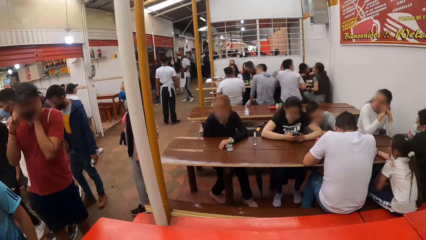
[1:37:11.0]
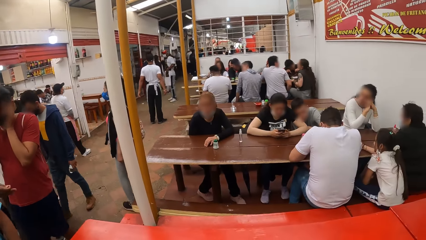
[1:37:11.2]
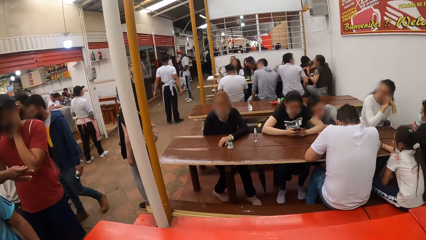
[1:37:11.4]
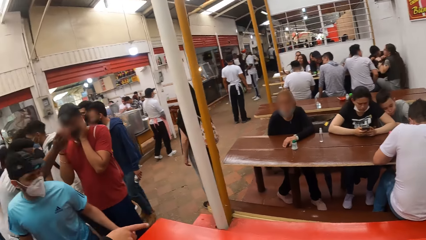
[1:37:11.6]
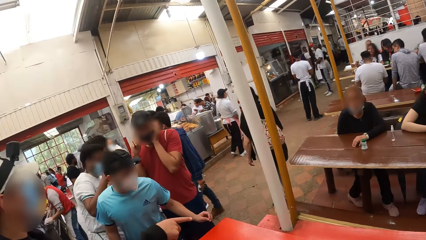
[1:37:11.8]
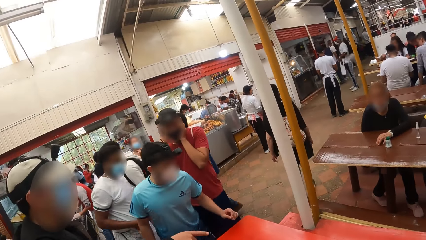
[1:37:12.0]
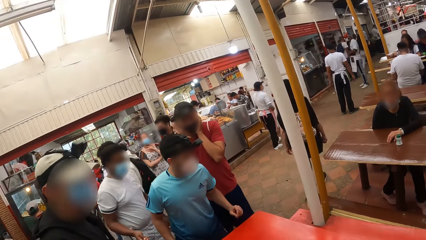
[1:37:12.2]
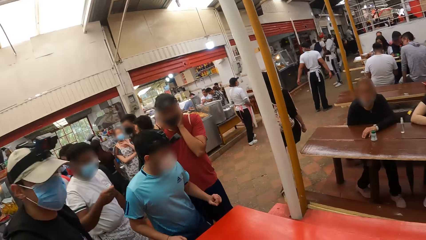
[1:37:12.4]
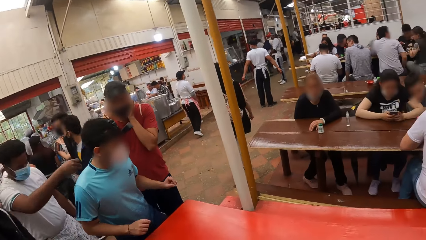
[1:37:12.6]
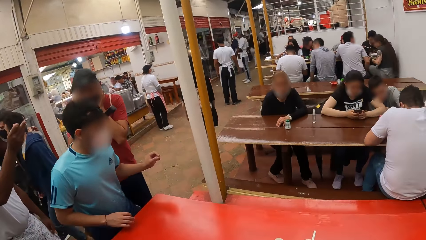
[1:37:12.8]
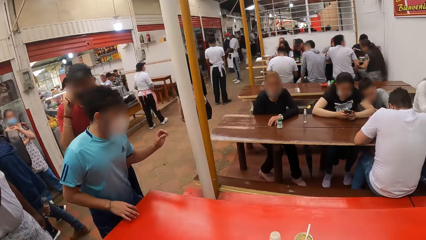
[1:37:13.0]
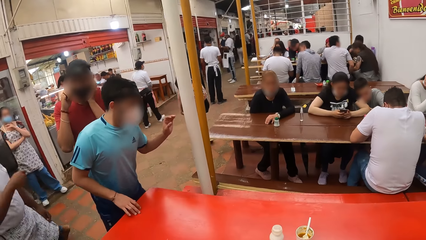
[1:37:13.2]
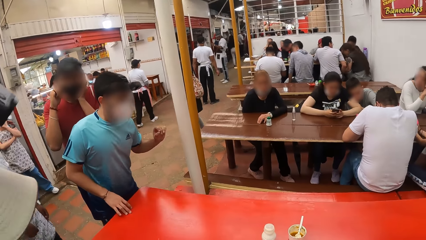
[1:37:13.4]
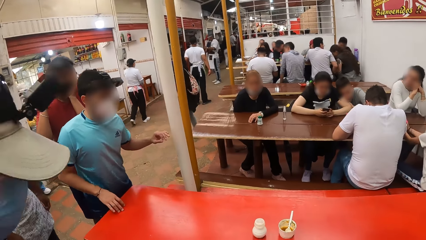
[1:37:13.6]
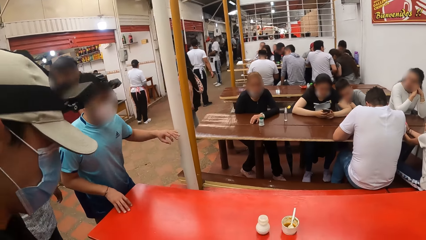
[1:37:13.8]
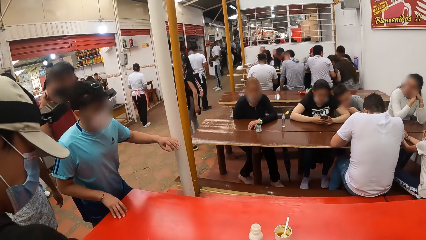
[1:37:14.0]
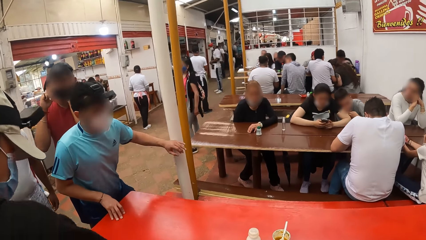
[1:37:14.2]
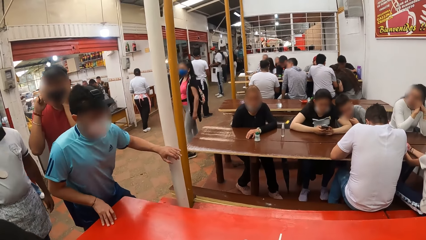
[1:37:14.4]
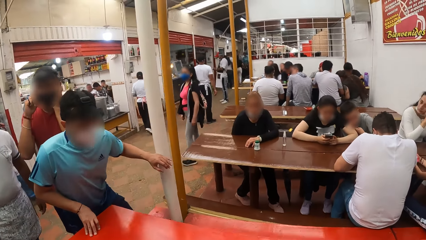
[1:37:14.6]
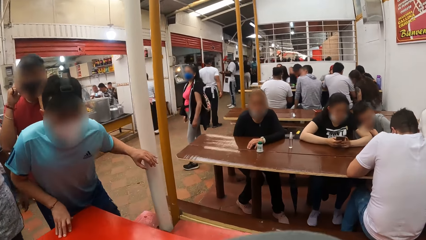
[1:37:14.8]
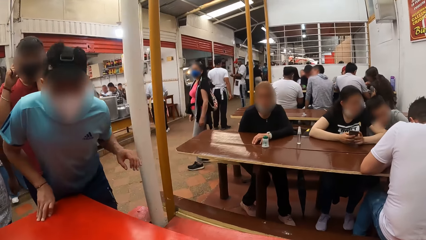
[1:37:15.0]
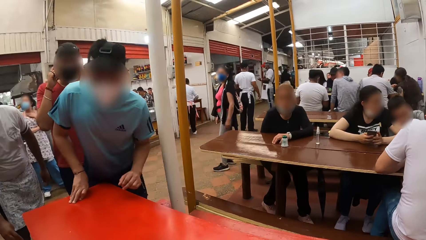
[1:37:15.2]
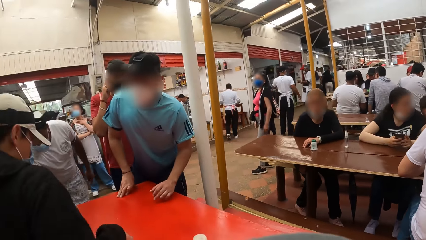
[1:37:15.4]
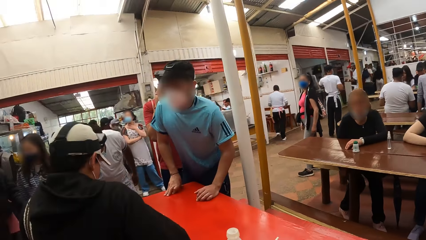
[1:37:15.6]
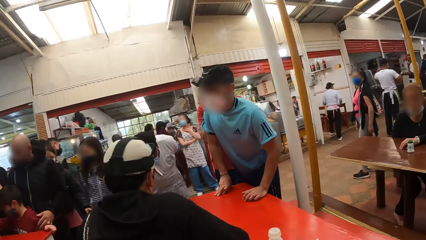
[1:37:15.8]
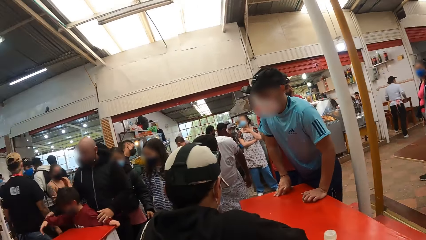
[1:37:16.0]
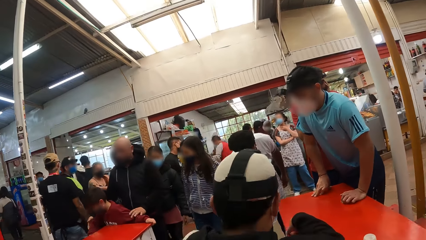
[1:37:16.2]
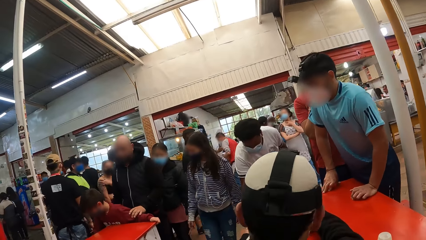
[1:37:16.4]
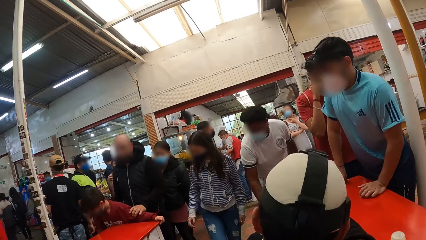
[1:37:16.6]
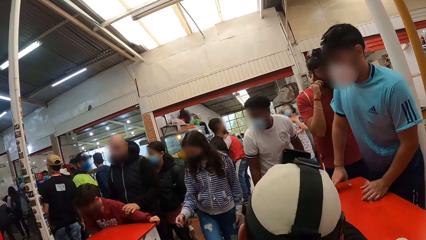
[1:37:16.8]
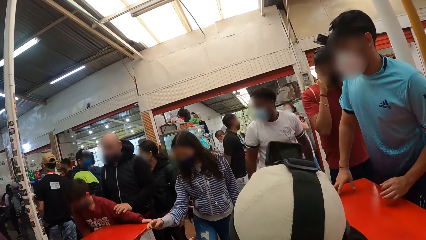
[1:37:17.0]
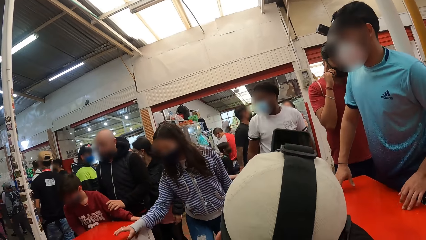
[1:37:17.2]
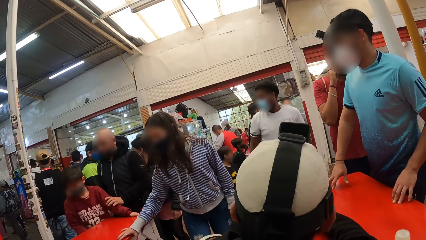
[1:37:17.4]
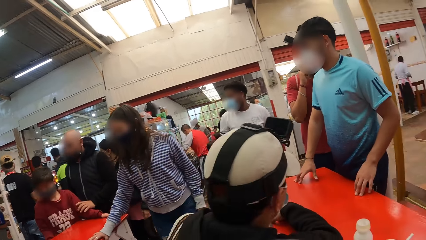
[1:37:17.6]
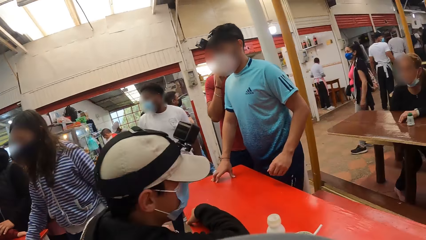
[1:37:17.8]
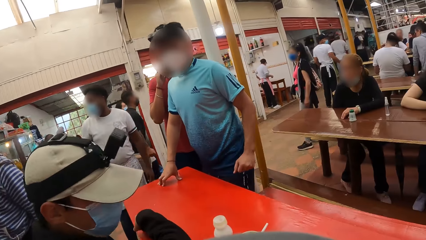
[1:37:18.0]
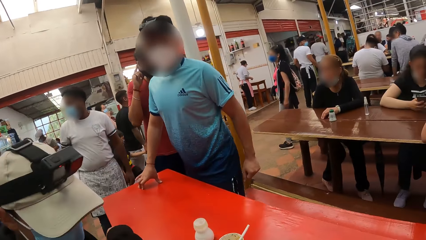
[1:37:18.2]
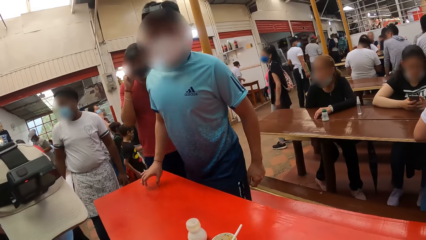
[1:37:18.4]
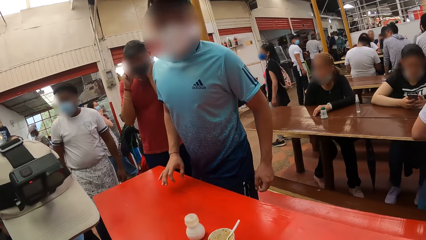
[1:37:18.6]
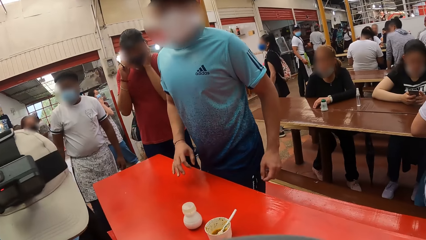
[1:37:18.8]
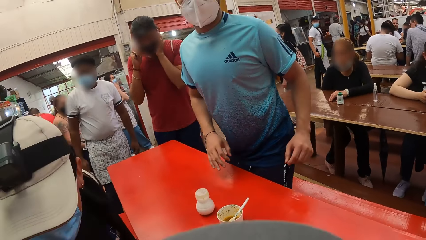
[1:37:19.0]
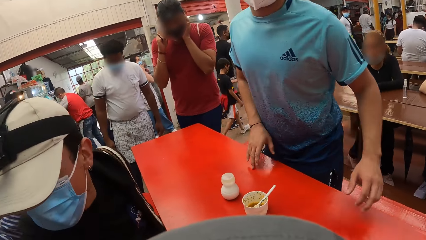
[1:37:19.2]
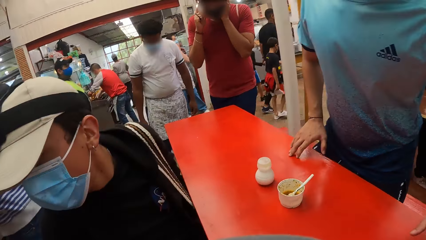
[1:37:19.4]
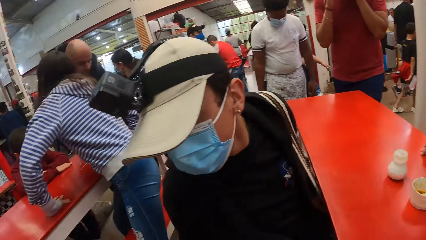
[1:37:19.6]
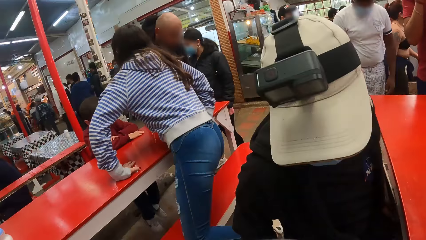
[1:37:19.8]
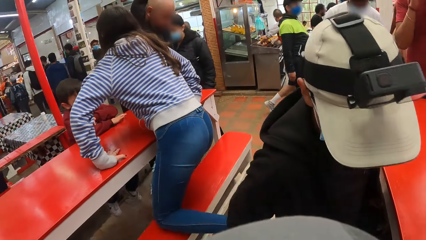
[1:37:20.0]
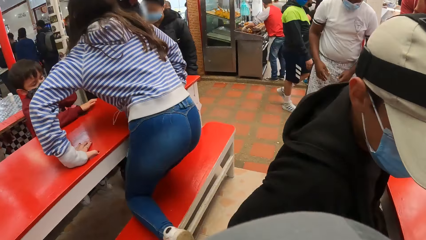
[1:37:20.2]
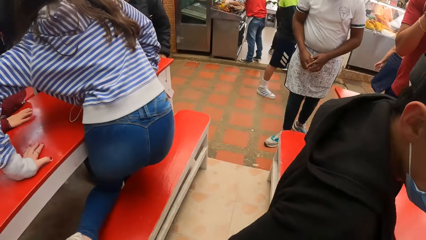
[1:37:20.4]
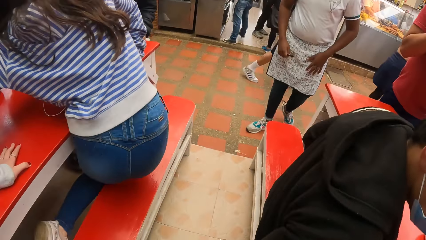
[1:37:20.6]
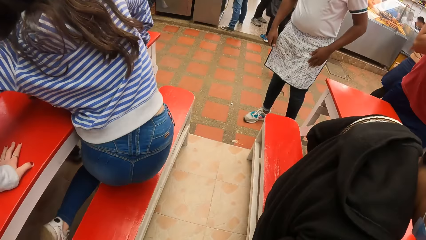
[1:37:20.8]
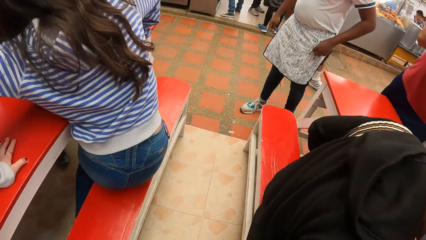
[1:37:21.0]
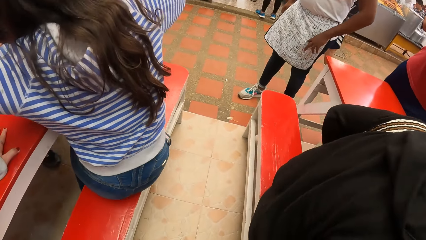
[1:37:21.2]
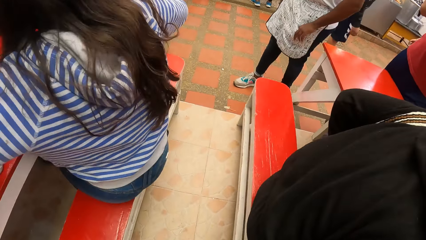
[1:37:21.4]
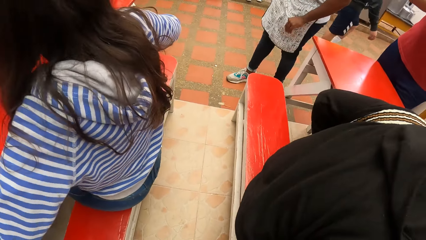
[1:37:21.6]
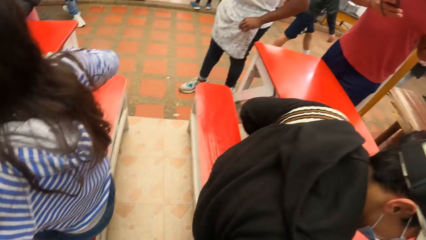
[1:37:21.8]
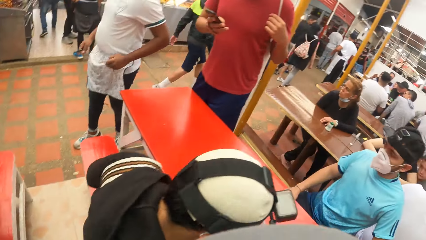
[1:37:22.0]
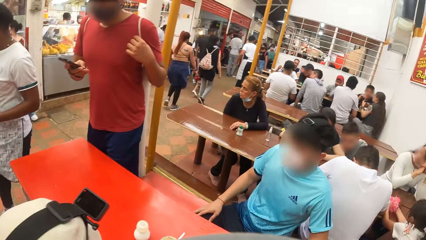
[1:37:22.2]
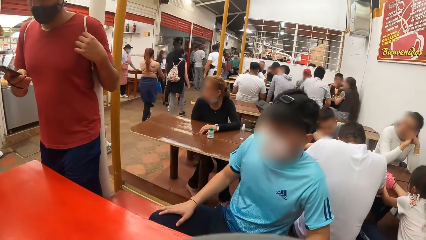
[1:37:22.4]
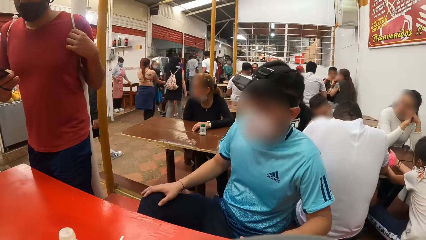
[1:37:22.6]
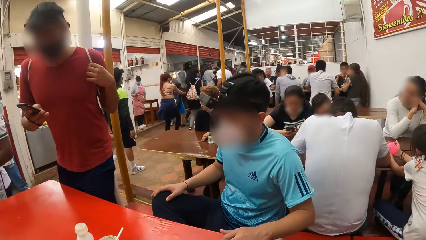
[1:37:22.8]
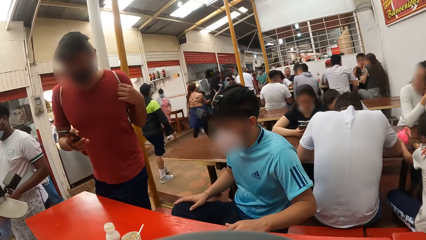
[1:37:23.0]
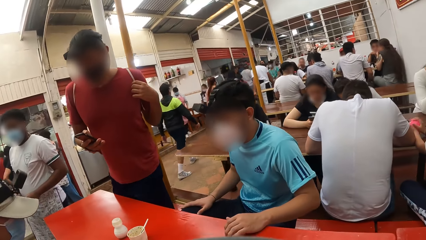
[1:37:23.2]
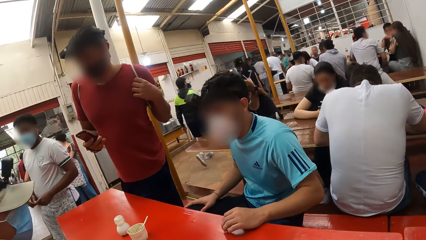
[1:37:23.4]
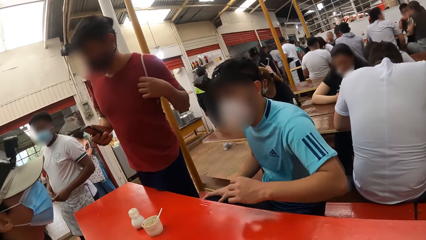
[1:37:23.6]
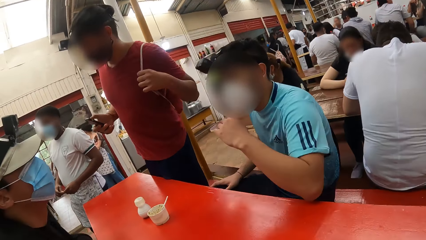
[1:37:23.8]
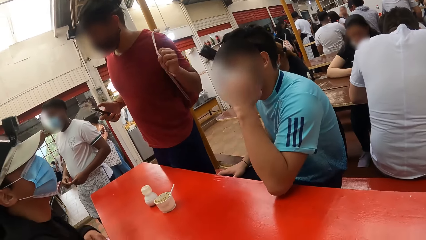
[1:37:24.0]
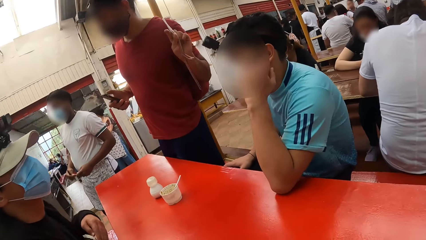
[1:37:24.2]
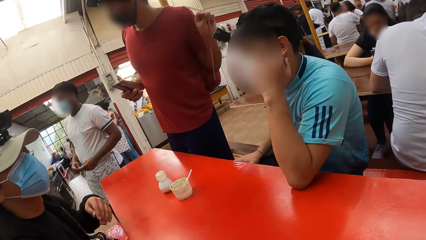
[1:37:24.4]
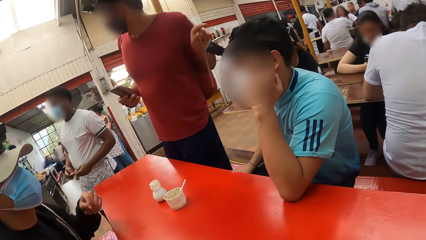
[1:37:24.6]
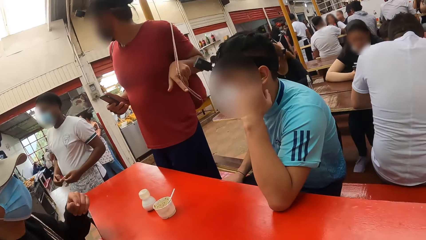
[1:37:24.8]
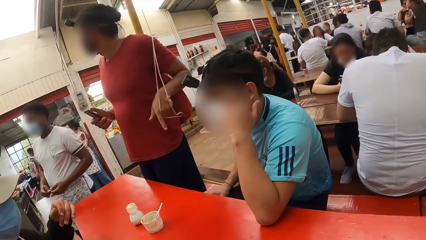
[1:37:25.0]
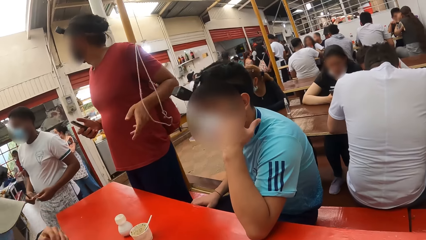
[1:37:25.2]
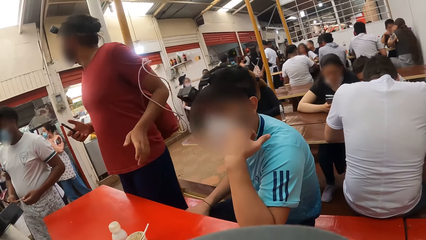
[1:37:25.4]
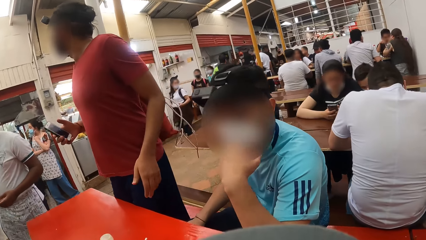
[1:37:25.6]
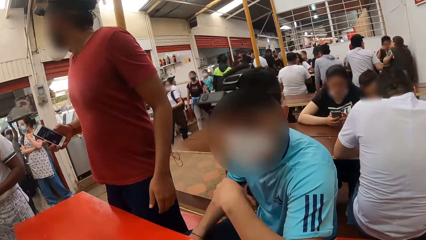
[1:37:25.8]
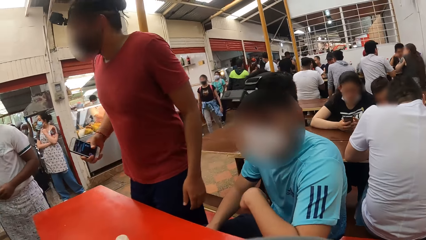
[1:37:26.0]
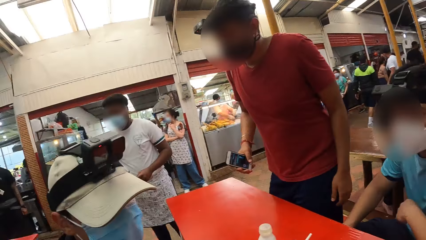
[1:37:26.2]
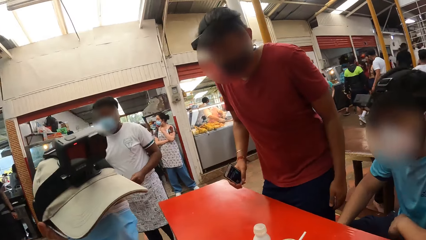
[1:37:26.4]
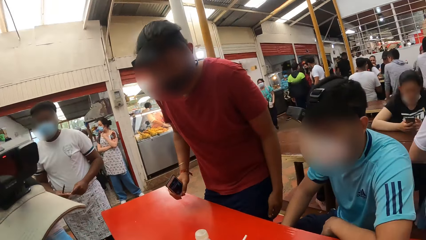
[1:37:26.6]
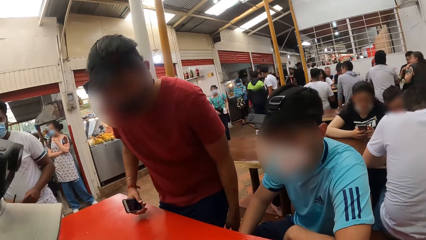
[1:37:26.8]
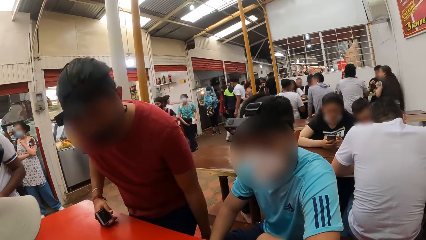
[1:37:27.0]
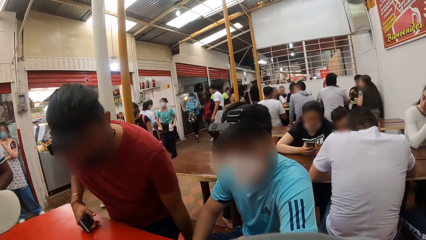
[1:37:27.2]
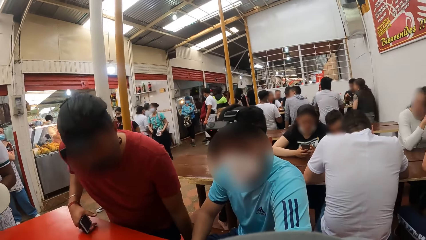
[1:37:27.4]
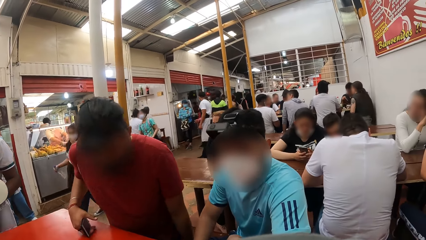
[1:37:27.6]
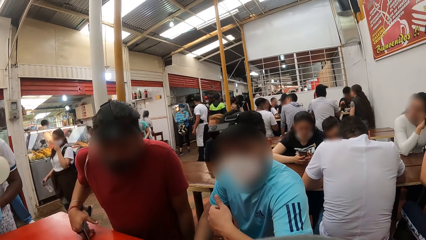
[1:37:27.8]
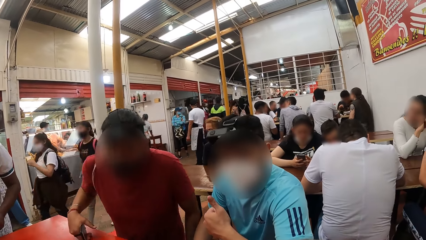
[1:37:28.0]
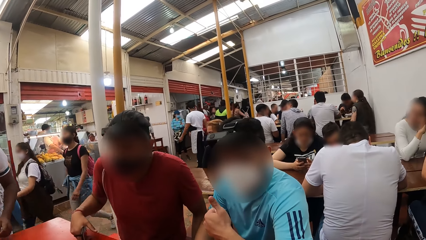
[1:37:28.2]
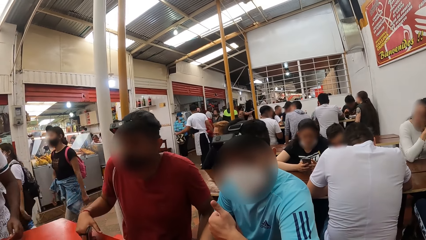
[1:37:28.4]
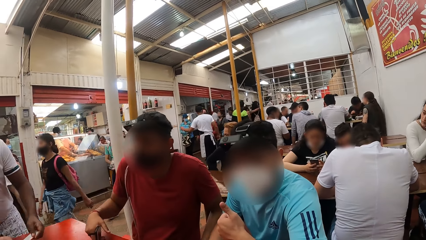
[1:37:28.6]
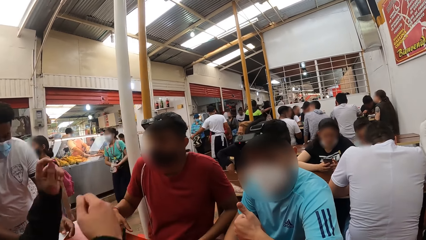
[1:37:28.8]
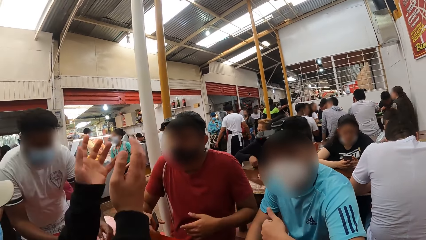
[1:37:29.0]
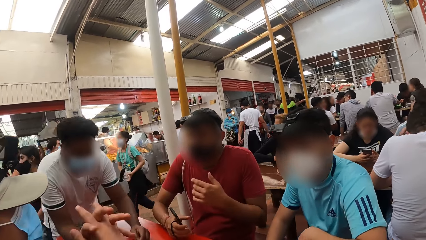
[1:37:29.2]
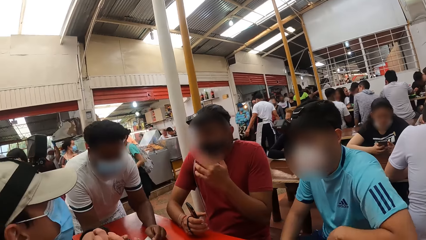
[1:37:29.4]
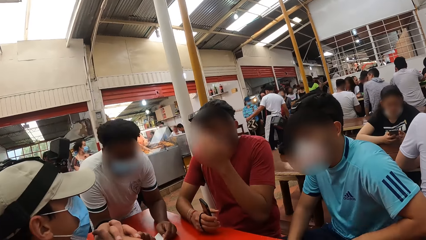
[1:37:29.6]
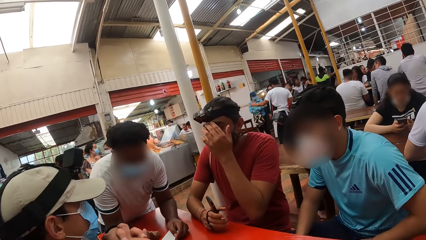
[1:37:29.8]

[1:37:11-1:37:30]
The camera wearer stands beside the bench. A man touches a wood with his left hand. A person gets in to the bench. Another man sits on the bench. The person moves along the bench. The second man looks back. The camera wearer sits beside the second man. A third man holds a phone. The third man removes his bag from the back with his left hand. He sits on the chair. The person shows the thumb finger. The second man raises hands. A fourth man rests both hands on the table. The third man touches the face.
